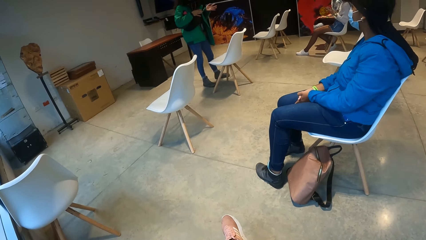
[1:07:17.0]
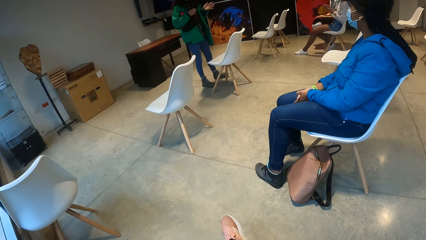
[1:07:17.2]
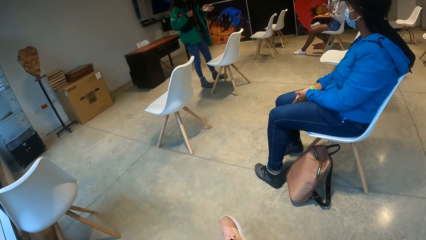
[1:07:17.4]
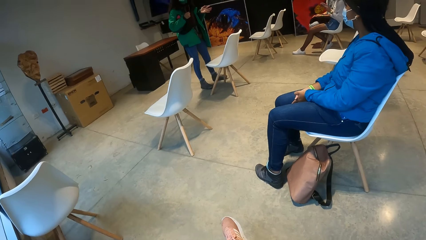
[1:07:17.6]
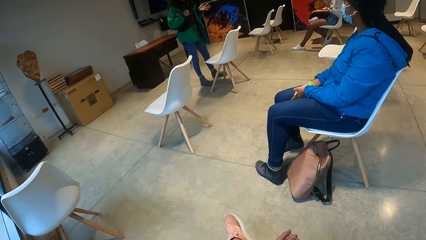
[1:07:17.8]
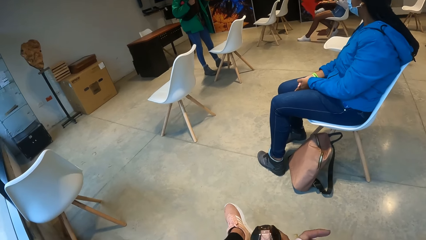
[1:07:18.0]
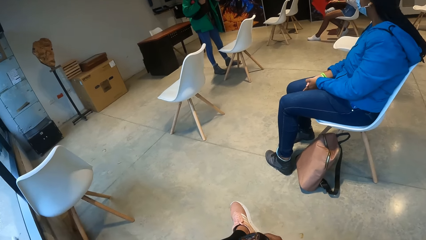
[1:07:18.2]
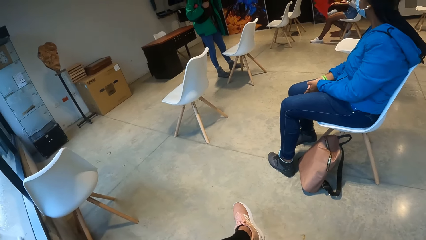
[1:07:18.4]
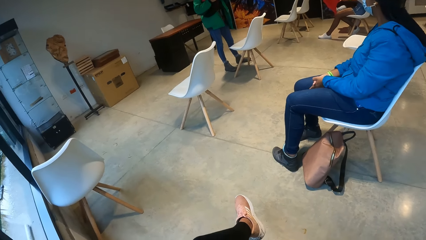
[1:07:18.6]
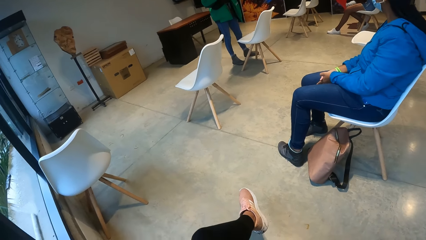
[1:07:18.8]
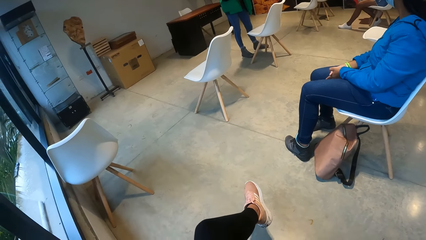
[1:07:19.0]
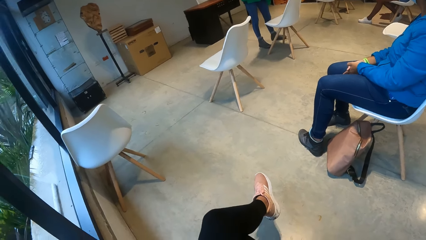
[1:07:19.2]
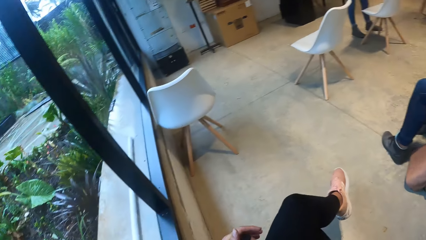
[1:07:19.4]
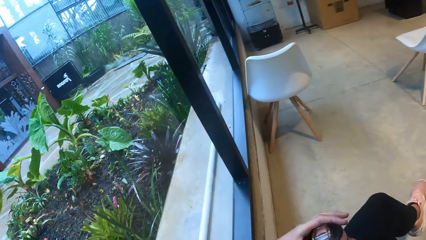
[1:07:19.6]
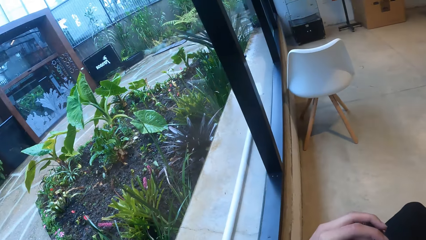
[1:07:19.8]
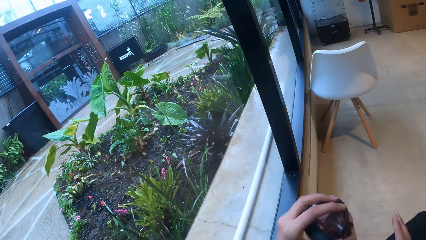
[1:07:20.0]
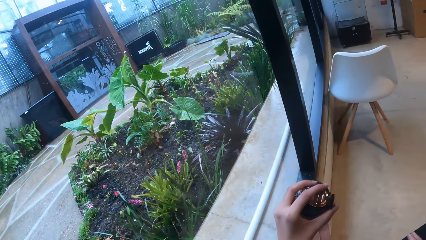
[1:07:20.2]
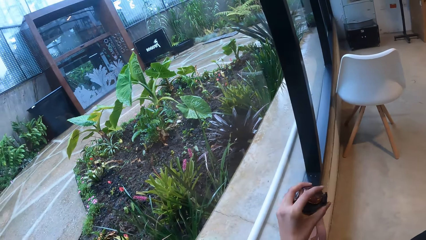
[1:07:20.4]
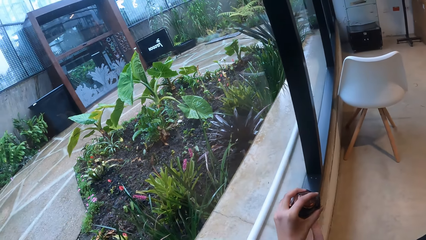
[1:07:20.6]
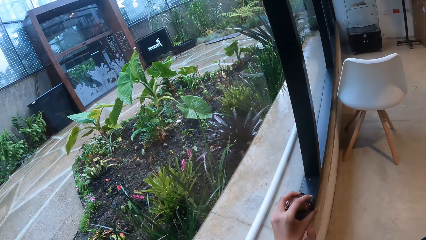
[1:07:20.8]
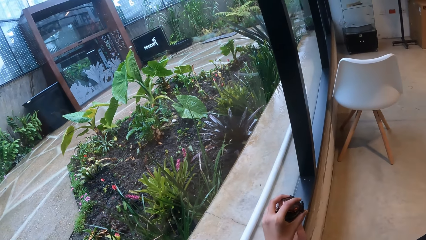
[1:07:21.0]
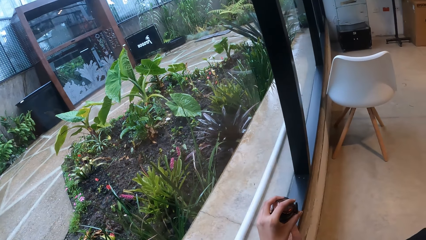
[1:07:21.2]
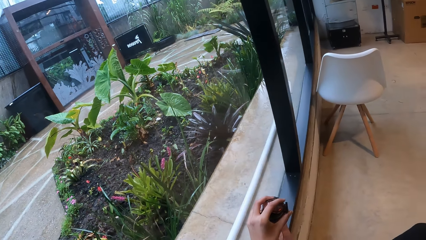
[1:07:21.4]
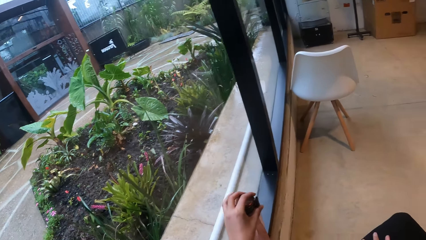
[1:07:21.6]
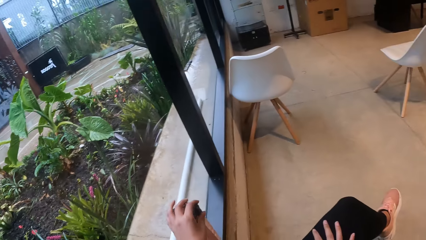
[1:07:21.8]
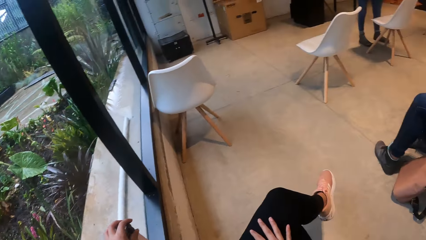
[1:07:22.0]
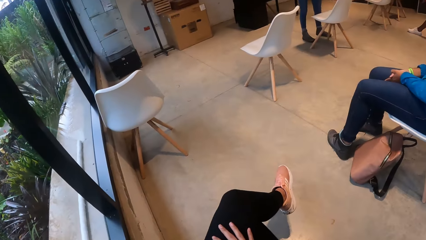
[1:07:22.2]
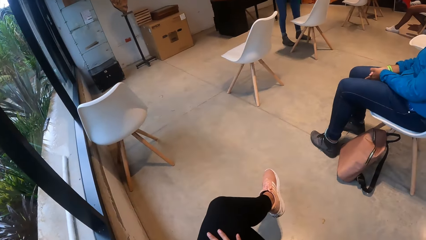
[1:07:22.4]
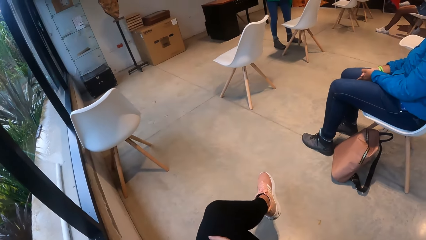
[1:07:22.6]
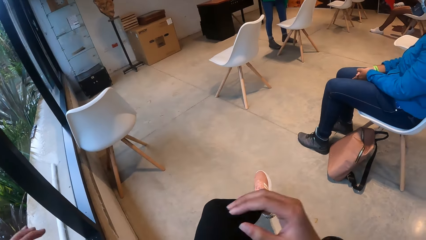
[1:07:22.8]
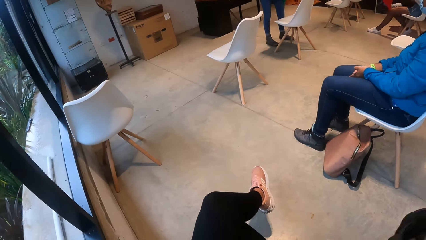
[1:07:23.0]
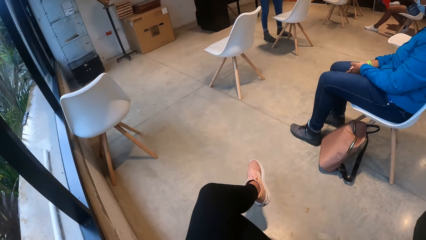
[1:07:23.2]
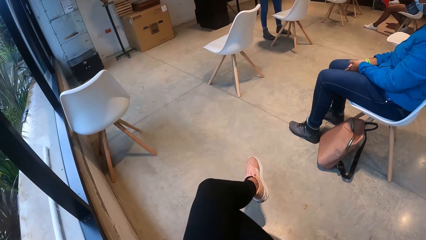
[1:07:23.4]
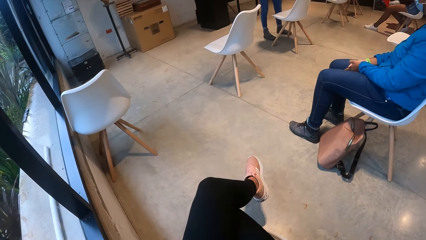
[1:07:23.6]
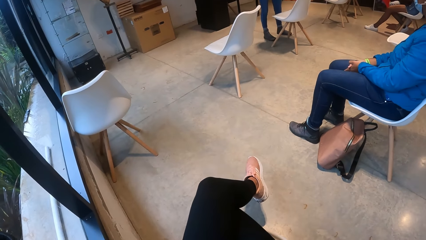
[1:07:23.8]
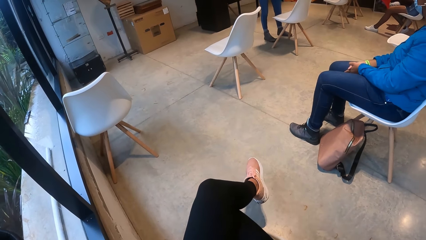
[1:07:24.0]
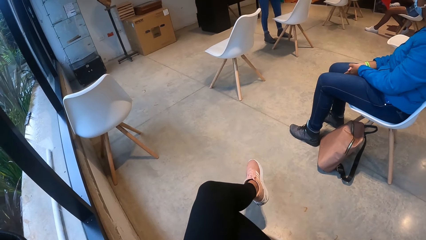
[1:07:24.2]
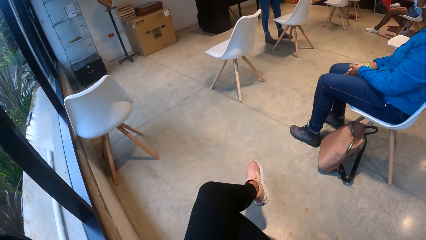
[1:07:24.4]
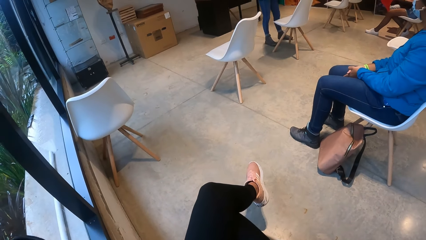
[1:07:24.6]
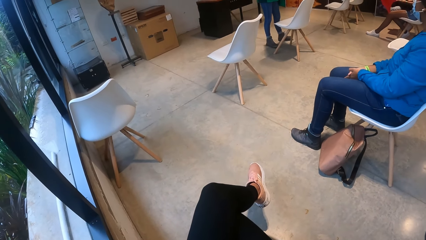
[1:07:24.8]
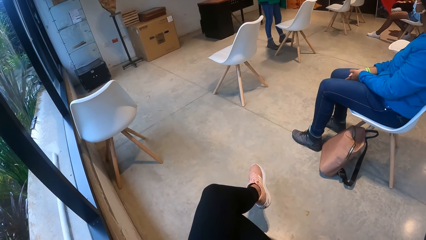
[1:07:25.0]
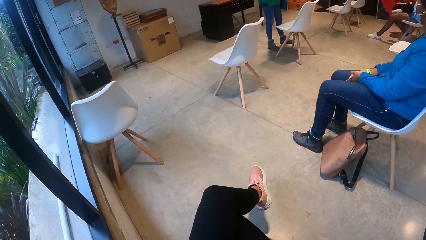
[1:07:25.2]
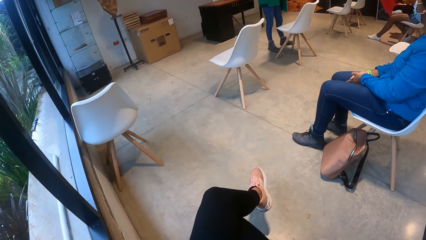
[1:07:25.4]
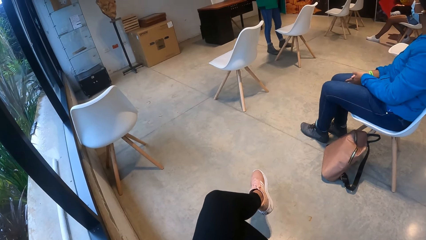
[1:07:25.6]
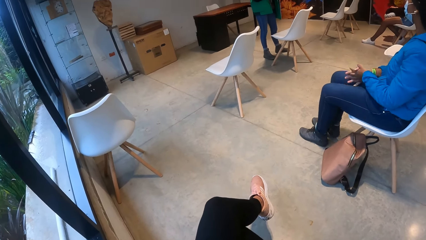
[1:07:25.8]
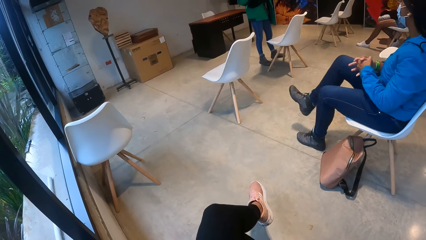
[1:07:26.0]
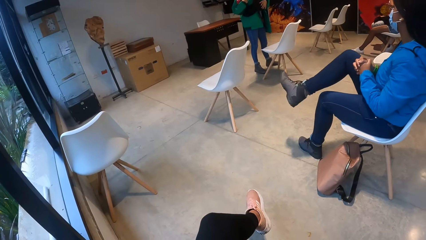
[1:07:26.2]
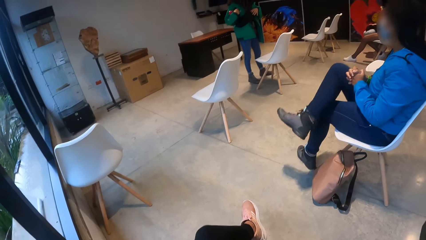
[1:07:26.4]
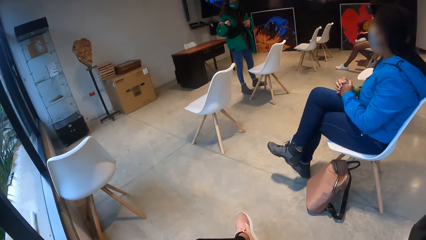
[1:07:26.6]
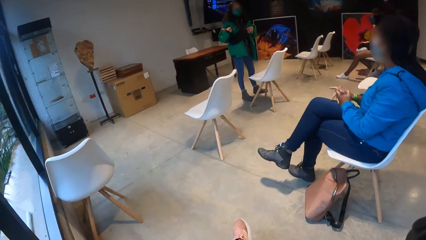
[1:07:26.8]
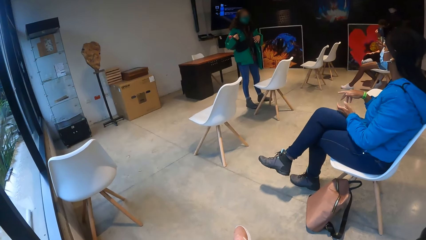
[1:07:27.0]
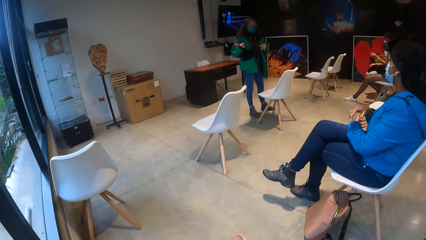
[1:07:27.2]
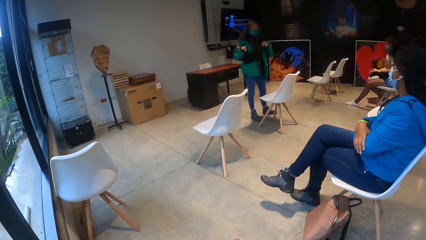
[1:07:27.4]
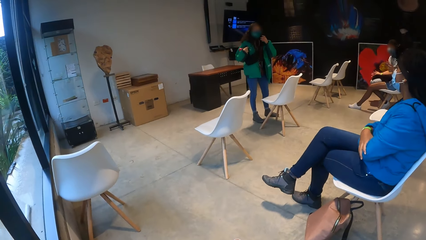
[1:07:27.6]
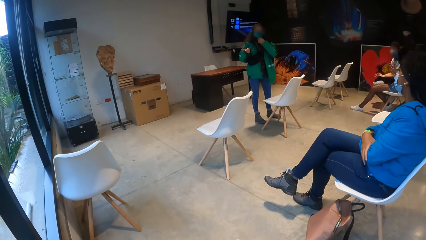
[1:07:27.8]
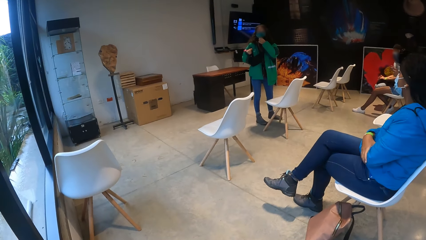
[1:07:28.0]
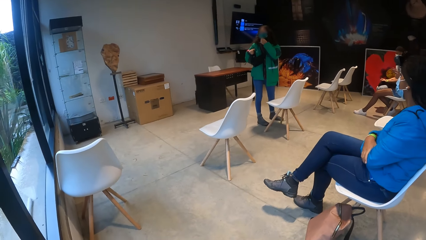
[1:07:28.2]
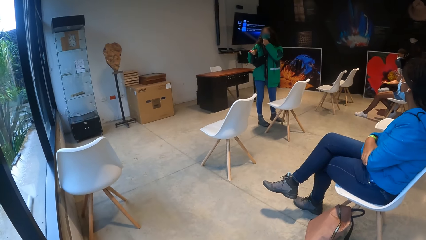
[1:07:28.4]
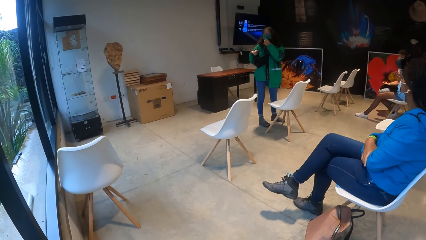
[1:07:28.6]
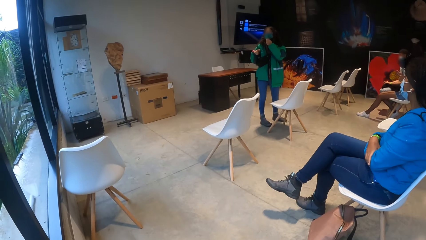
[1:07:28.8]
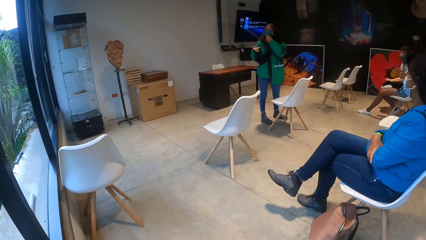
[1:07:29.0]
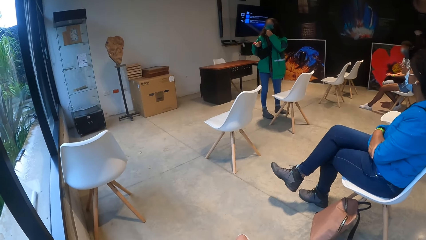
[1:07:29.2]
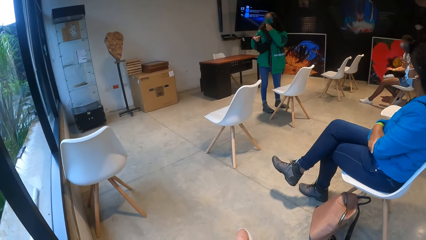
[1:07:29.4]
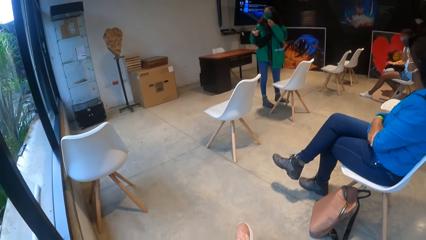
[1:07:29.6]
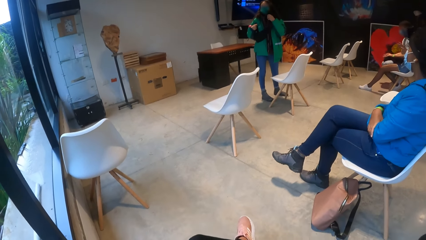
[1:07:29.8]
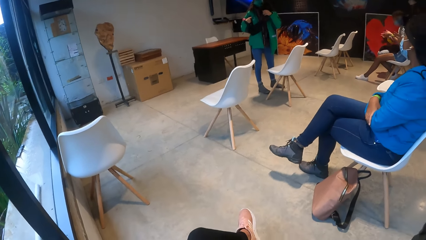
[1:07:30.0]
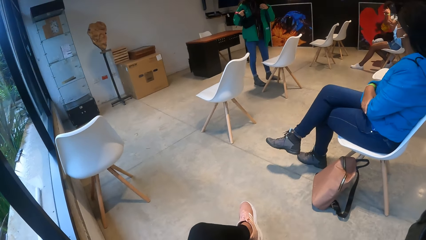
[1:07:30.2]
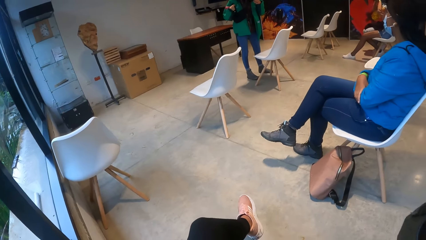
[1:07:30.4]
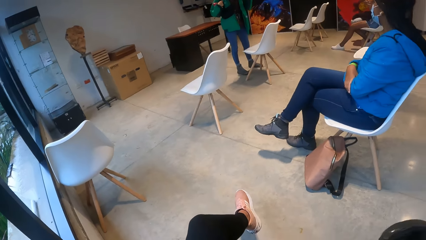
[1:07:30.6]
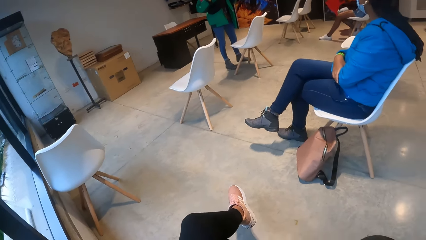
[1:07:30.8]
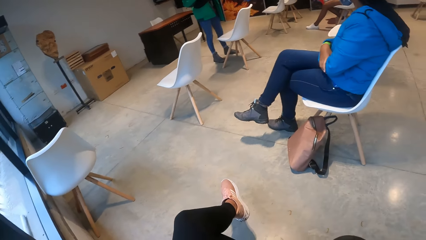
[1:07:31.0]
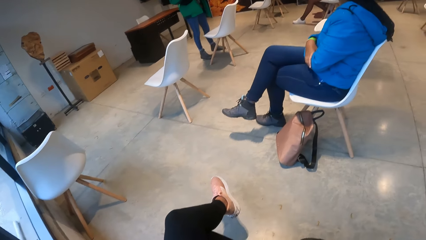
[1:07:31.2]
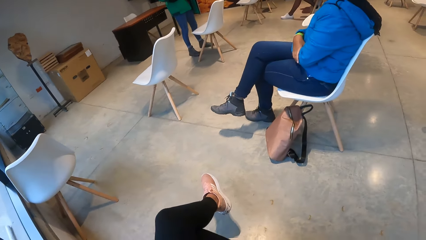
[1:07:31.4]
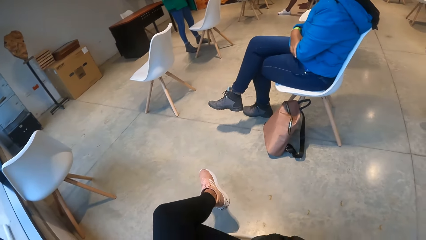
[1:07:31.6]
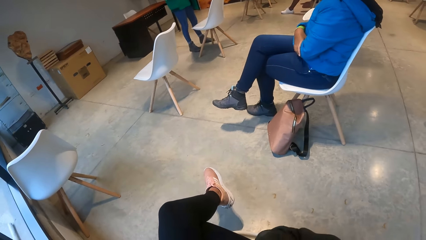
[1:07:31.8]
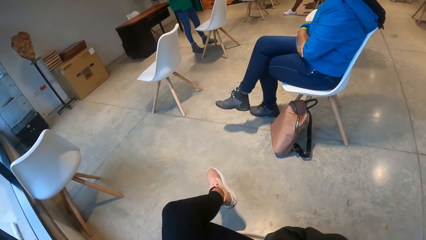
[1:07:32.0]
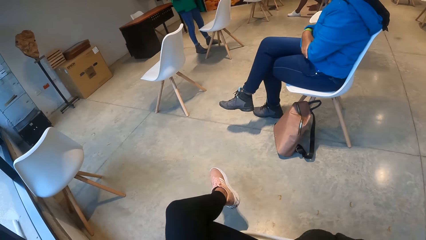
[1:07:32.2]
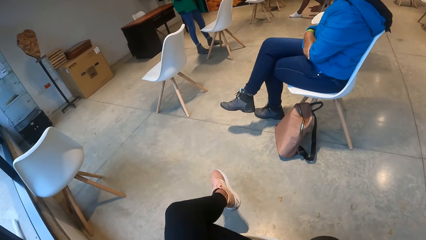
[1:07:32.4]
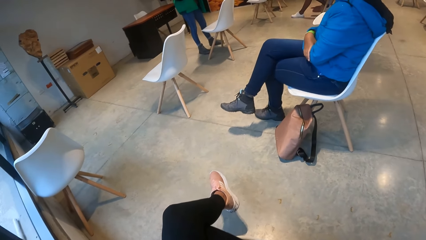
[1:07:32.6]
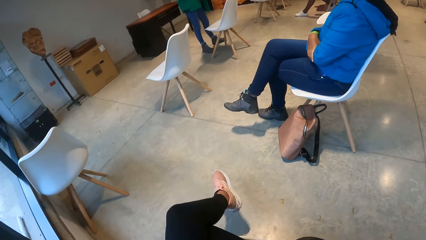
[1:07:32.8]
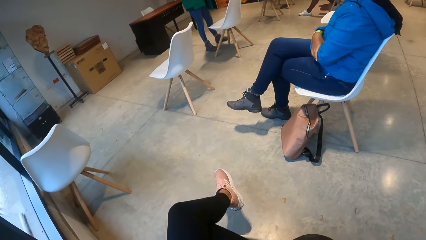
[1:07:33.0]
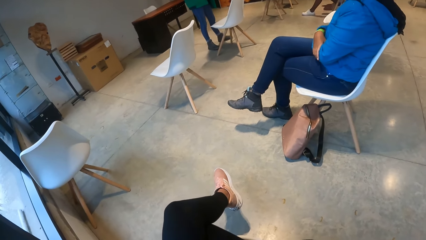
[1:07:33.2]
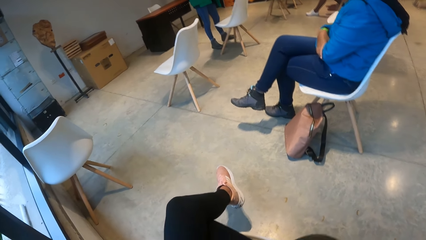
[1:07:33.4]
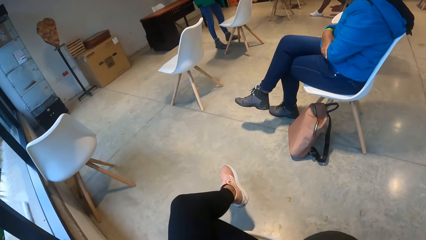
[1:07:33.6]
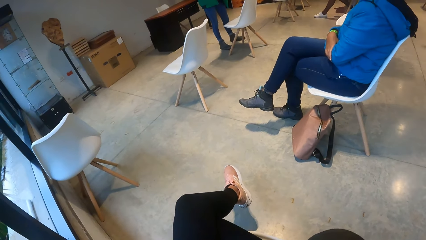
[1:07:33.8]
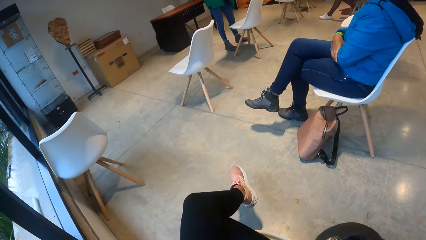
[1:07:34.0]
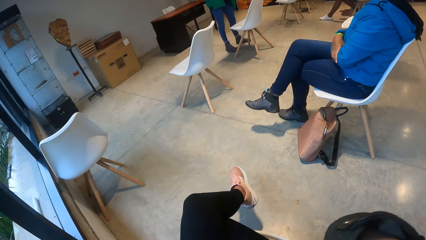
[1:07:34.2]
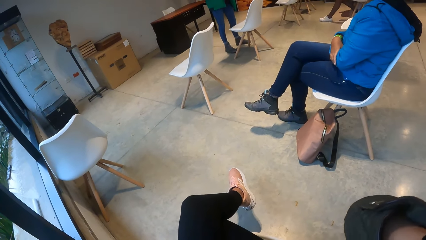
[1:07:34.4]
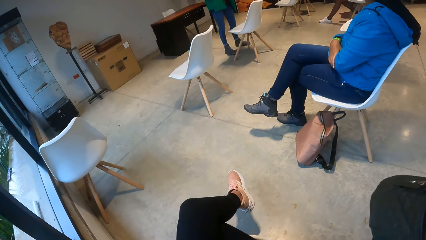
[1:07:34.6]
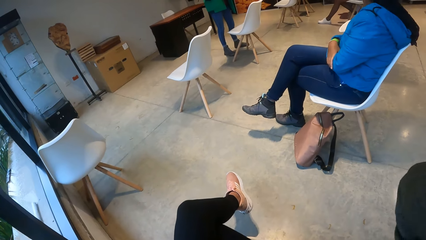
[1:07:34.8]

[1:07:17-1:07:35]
The camera wearer stares at the window. She places the water bottle on the window sill with her left hand. She stares at the floor. She touches something. A woman crosses her right leg over her left leg. The camera wearer stares at an instructor. The woman folds her arms. The instructor adjusts her face mask with her left hand. The camera wearer stares at the floor.
